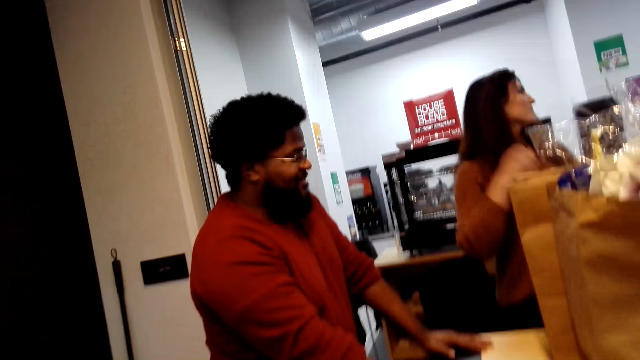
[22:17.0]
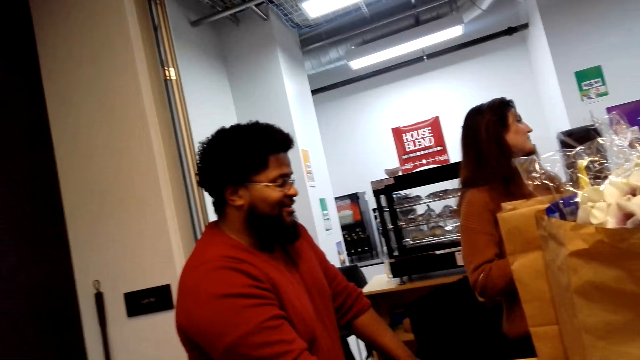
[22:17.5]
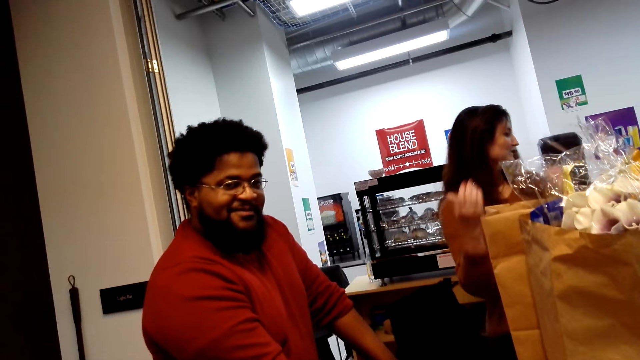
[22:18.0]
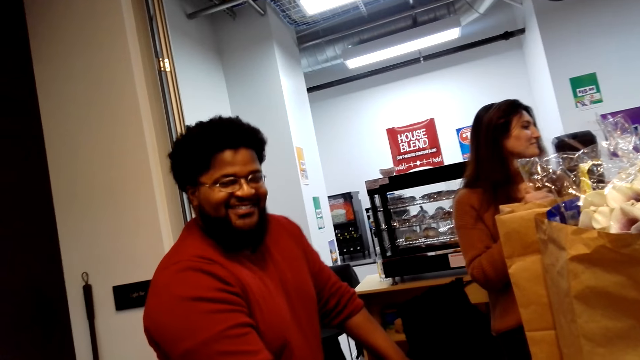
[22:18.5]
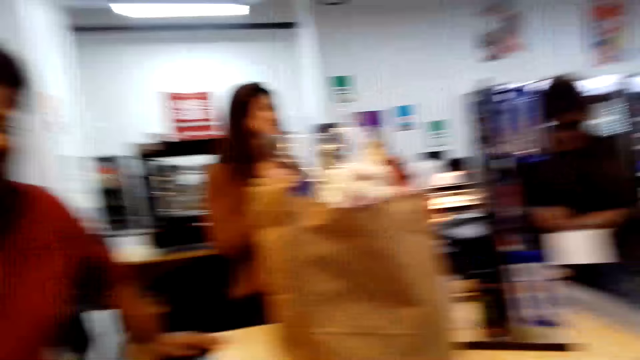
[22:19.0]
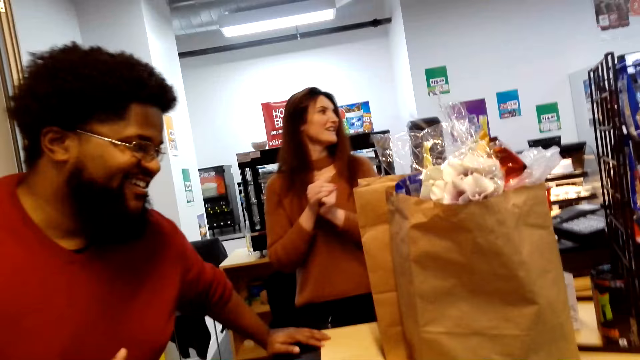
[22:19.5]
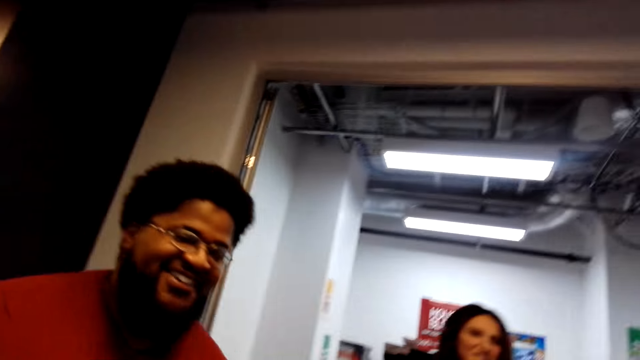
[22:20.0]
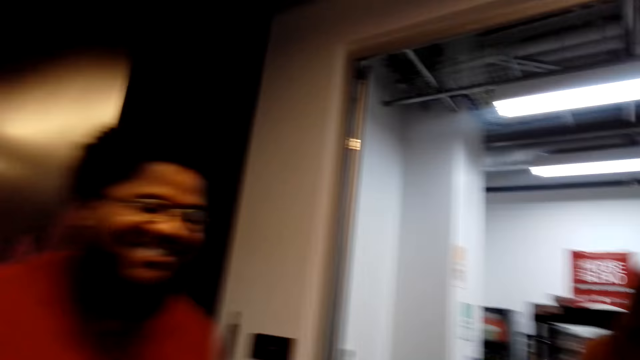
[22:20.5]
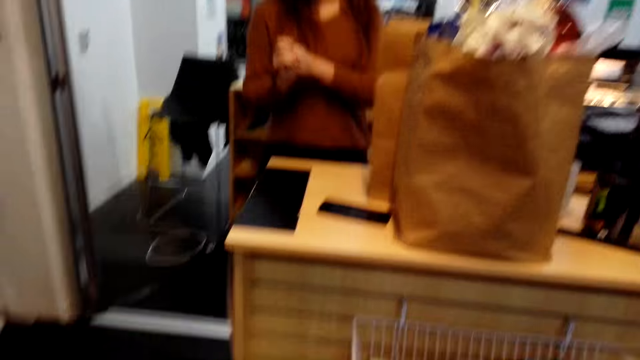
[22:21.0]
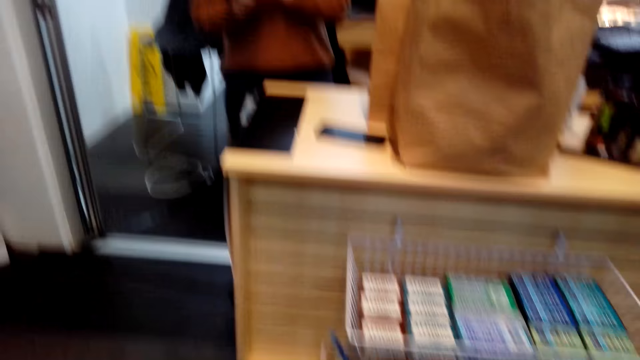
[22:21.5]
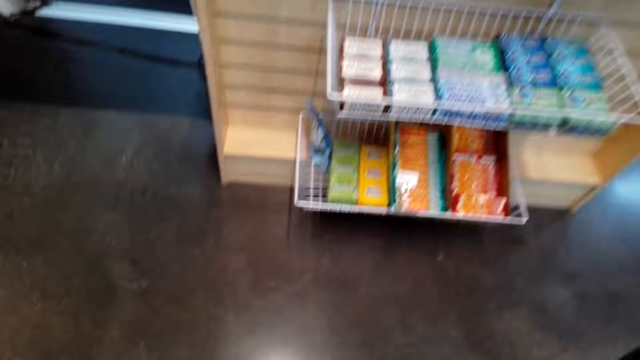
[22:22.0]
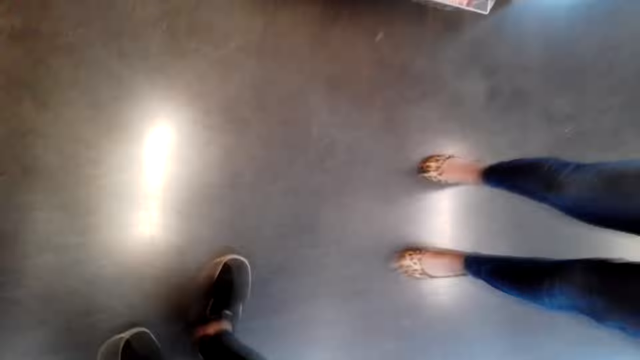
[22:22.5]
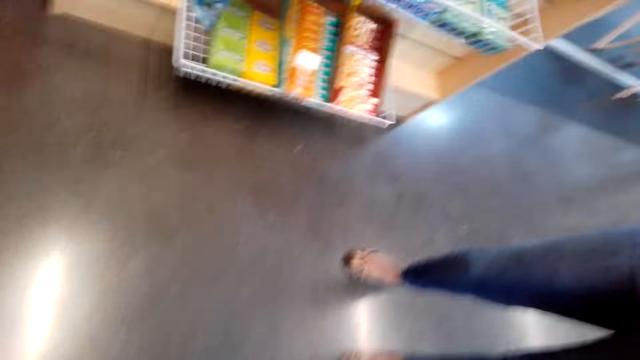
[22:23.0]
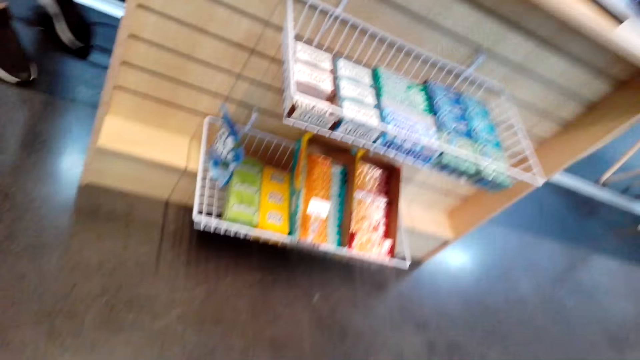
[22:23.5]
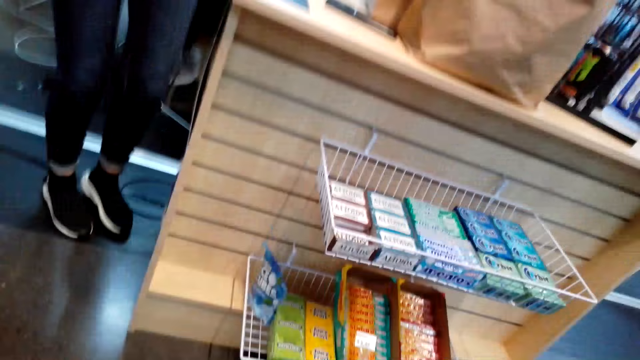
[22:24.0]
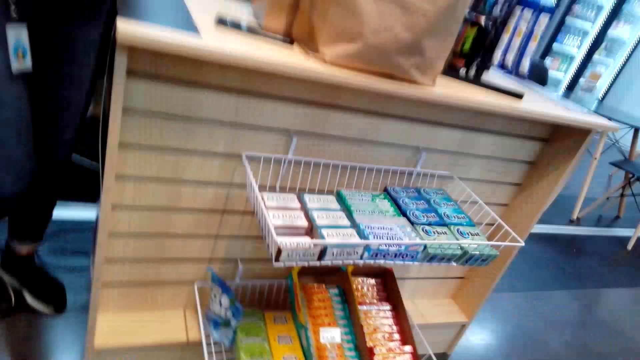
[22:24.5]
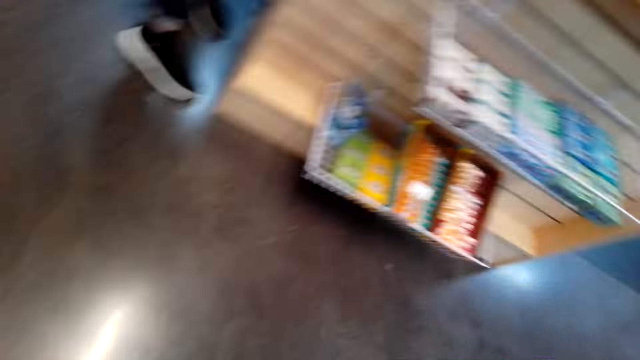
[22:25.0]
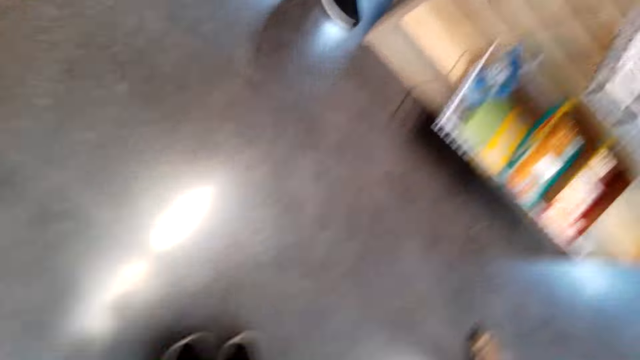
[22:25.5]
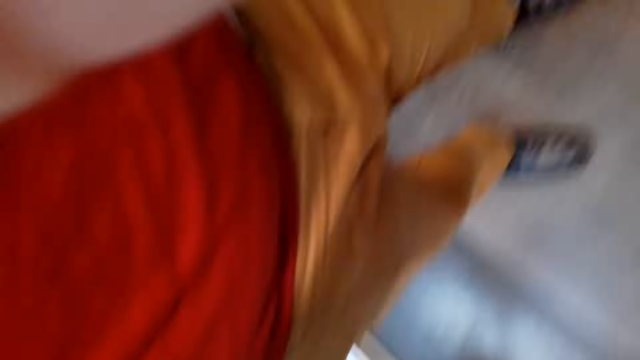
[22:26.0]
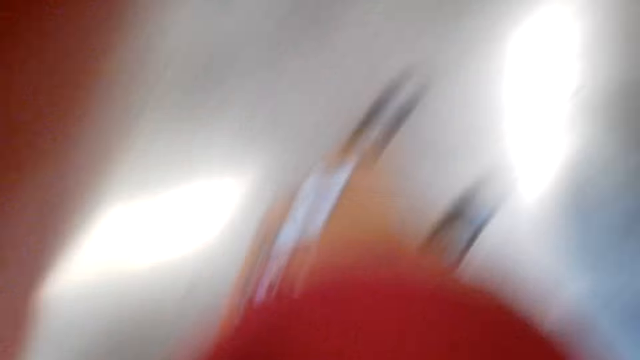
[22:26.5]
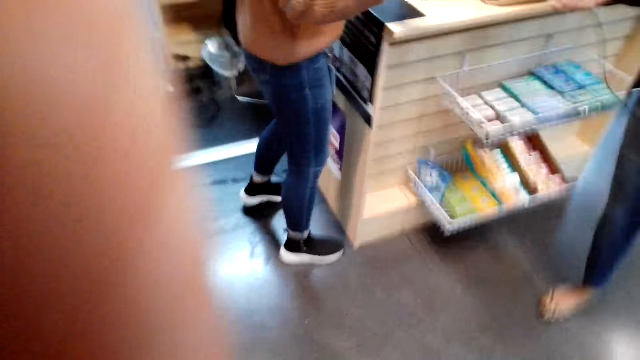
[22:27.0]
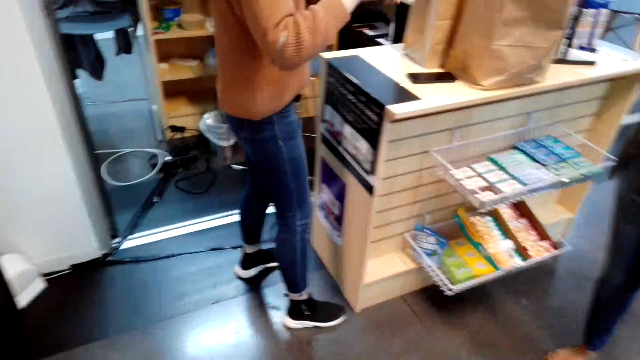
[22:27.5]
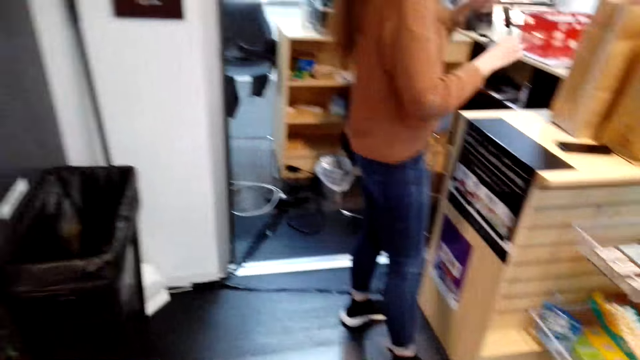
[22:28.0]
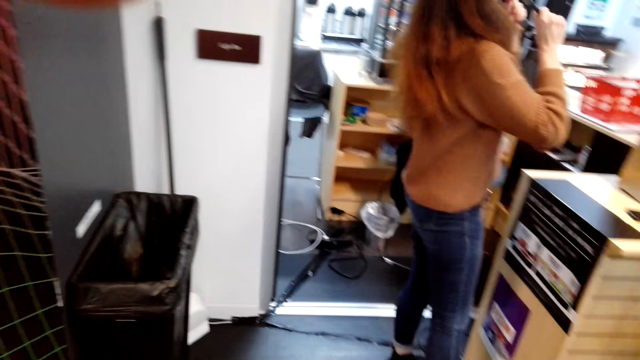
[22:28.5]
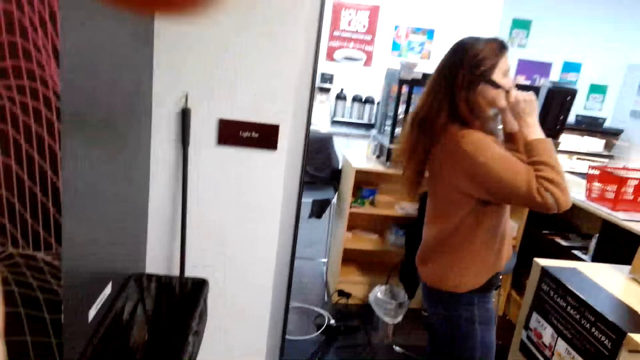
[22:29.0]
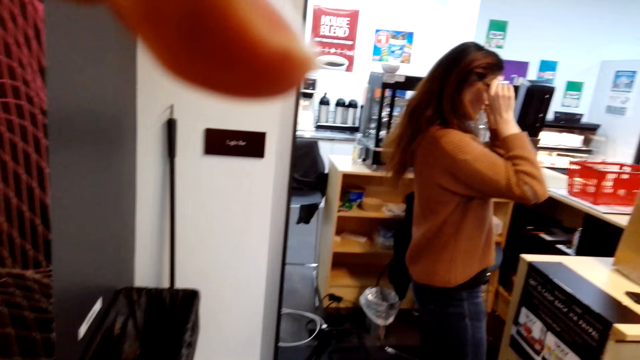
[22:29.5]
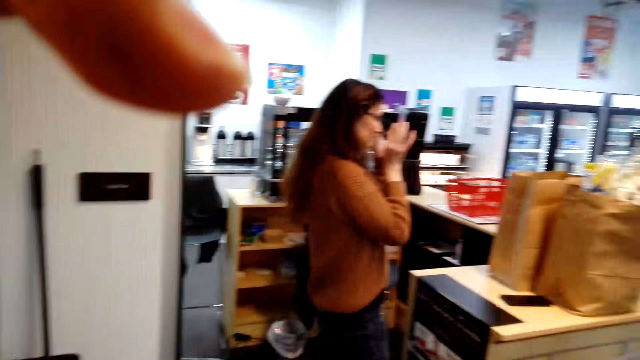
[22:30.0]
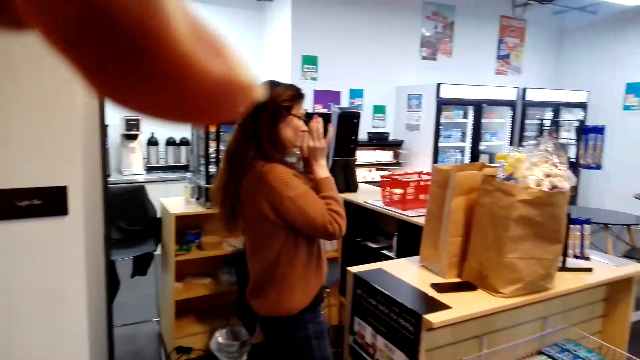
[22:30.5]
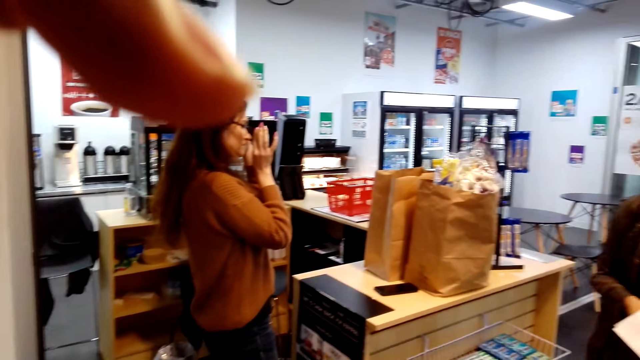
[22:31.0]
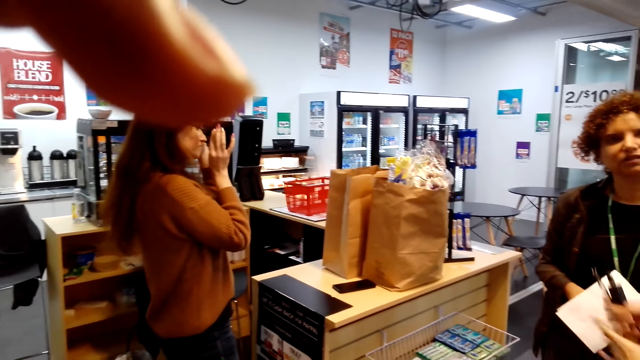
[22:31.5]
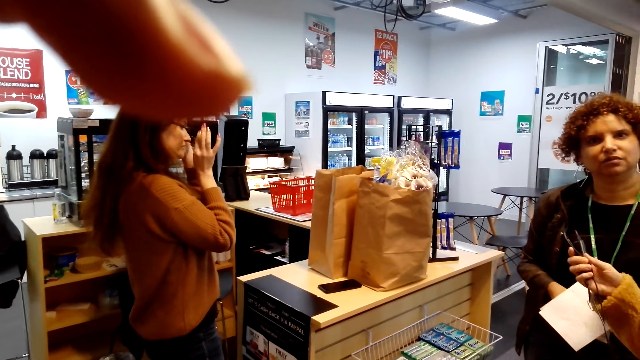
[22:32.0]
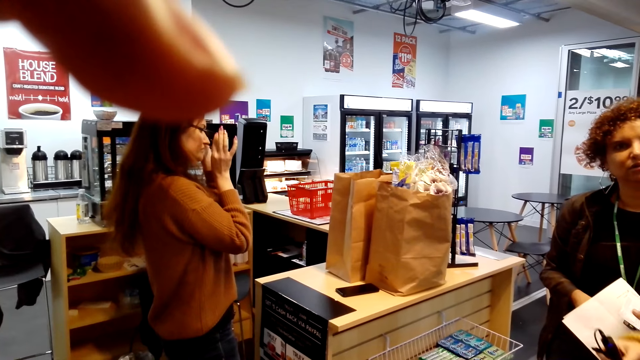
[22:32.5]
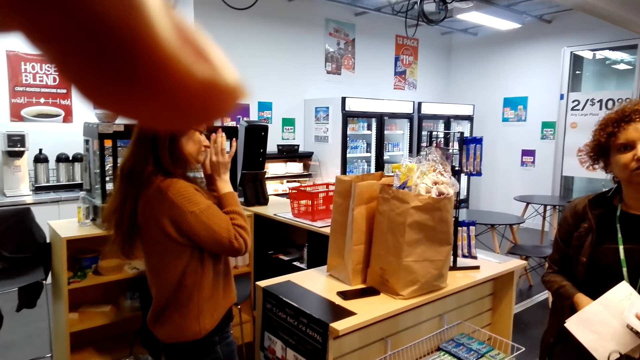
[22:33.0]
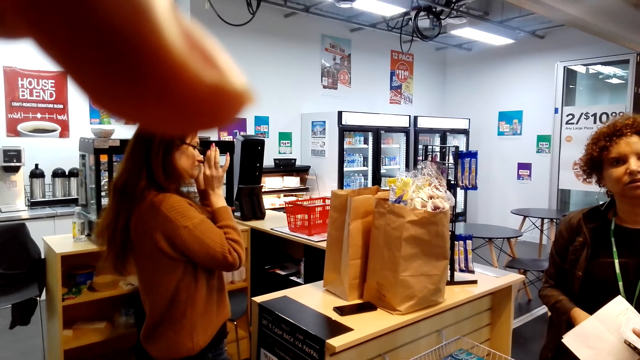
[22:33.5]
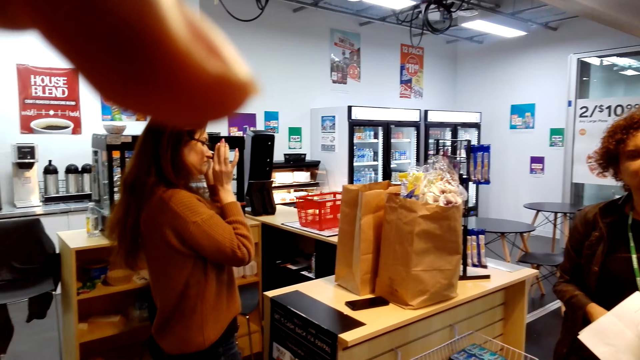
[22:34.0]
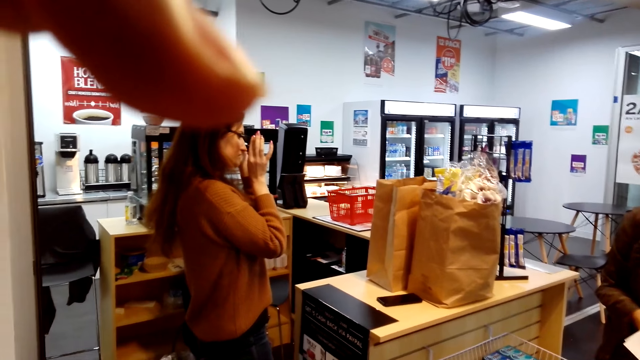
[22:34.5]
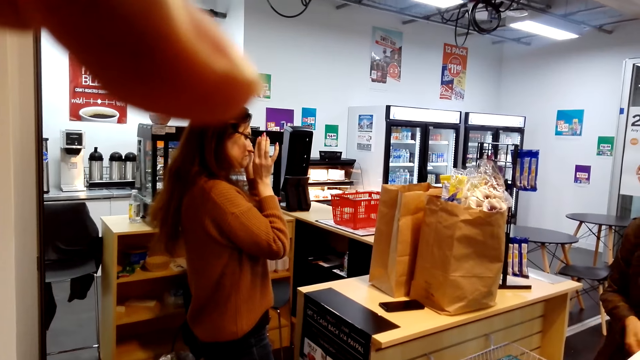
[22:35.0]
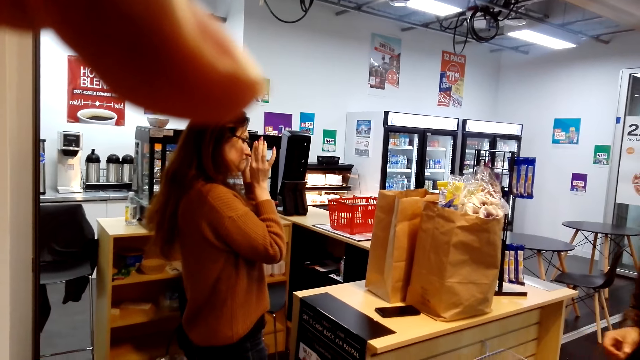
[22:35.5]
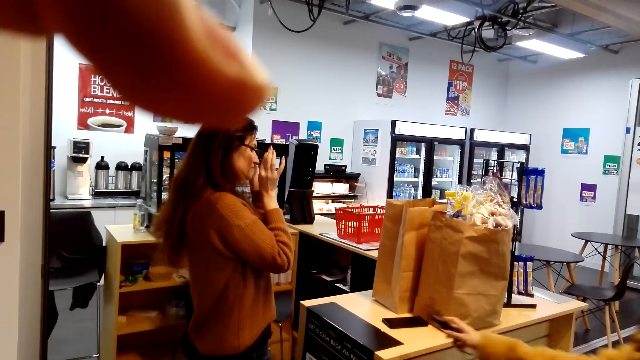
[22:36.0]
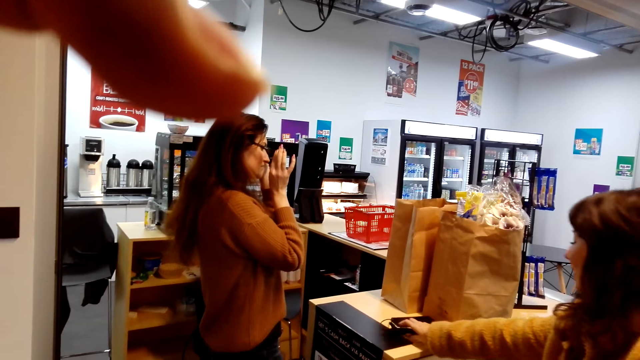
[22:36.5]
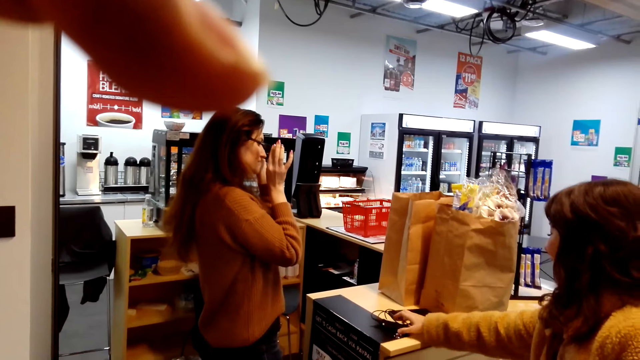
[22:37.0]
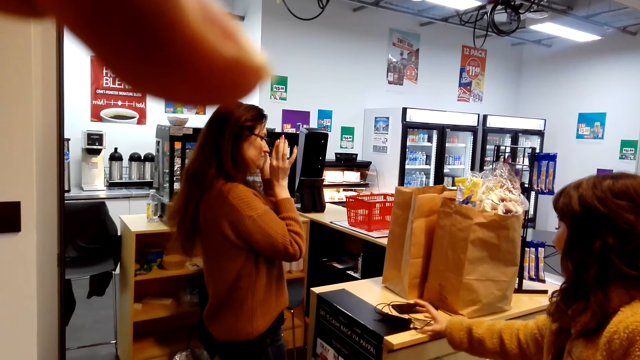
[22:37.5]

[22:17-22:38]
The cashier talks. The man talks and moves from the counter. The camera wearer looks at the floor. They hold the camera and fix the camera. The cashier holds the glasses and wears the glasses. The woman holds a paper. Another woman holds a gadget. The other woman puts the gadget on the counter.
